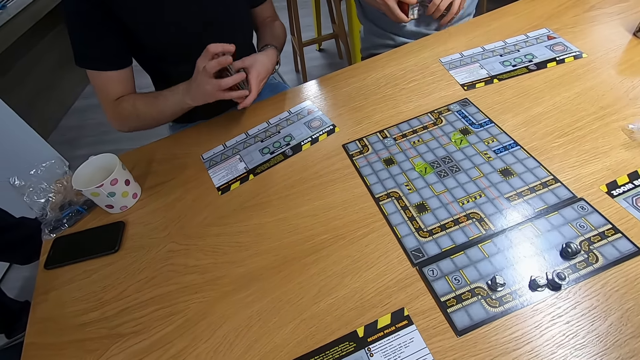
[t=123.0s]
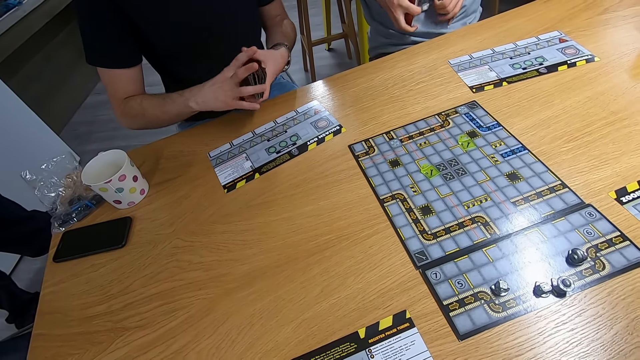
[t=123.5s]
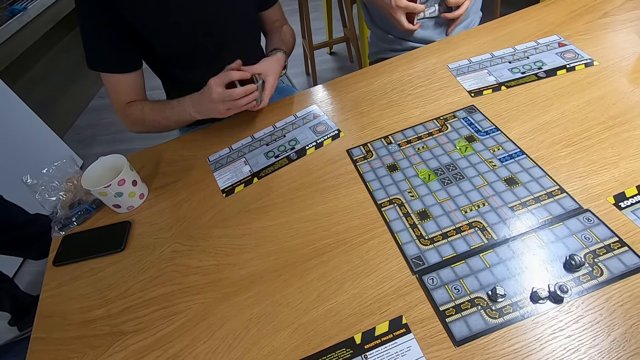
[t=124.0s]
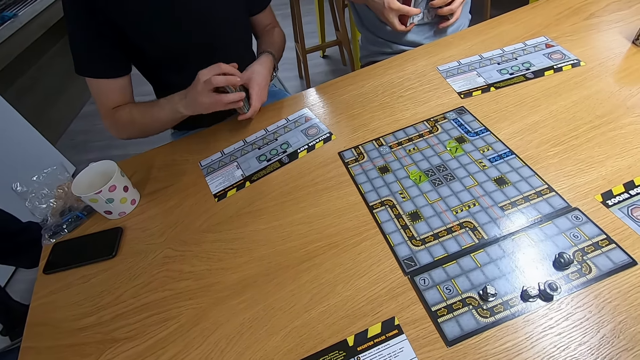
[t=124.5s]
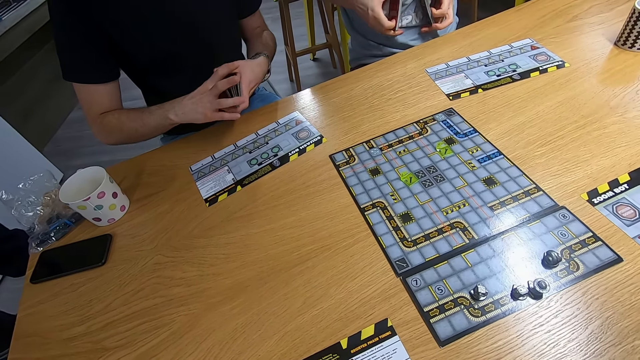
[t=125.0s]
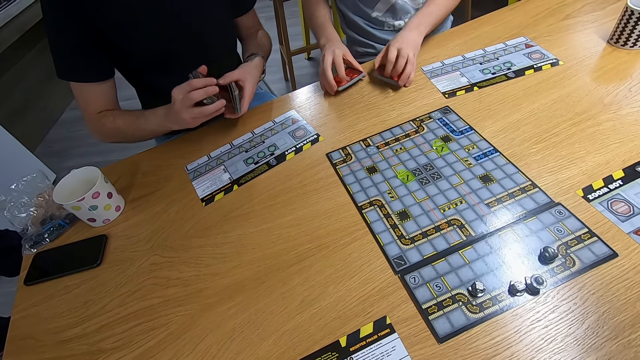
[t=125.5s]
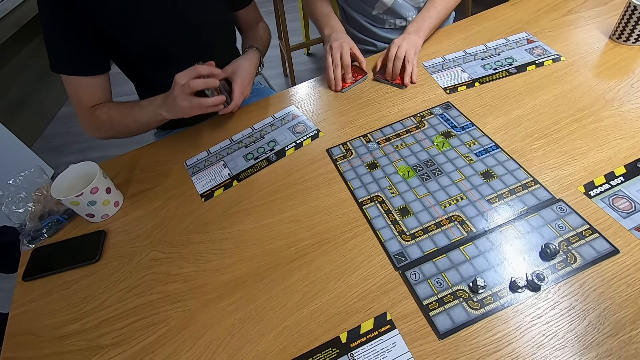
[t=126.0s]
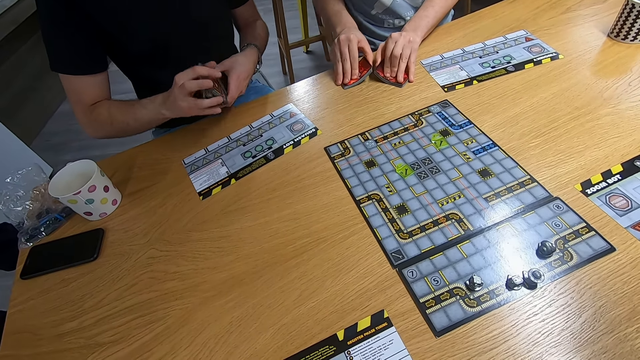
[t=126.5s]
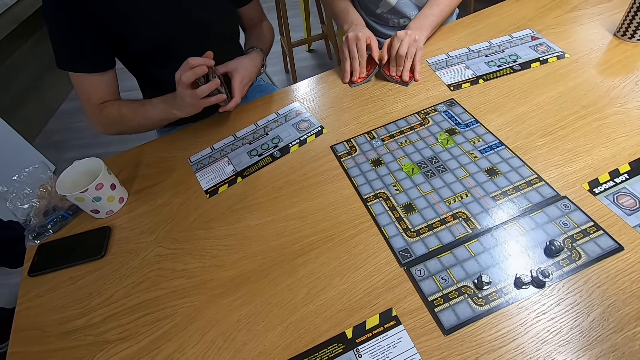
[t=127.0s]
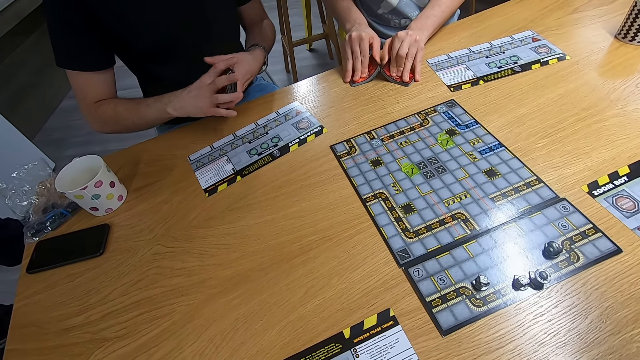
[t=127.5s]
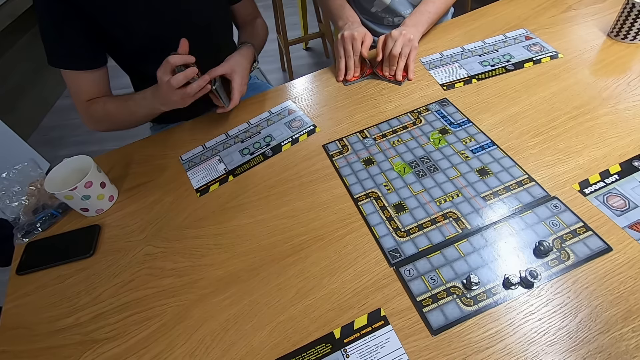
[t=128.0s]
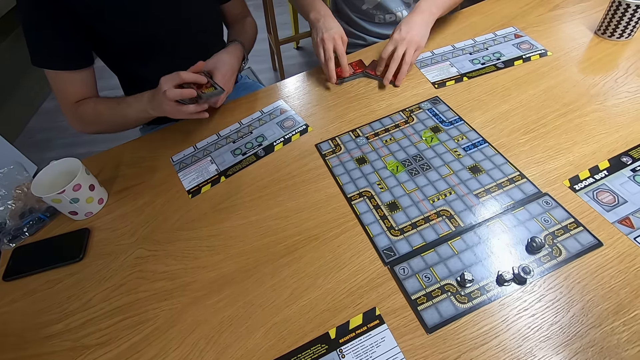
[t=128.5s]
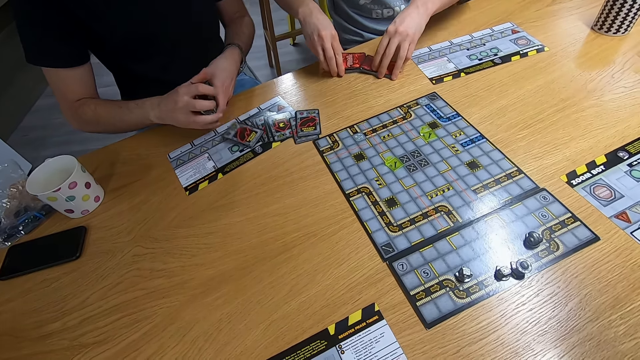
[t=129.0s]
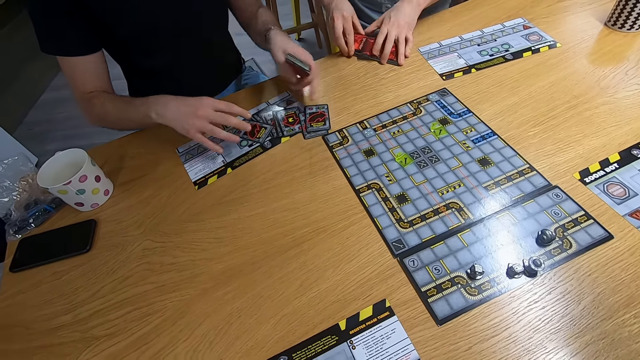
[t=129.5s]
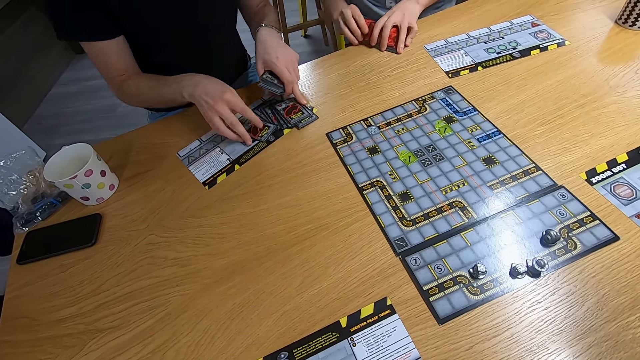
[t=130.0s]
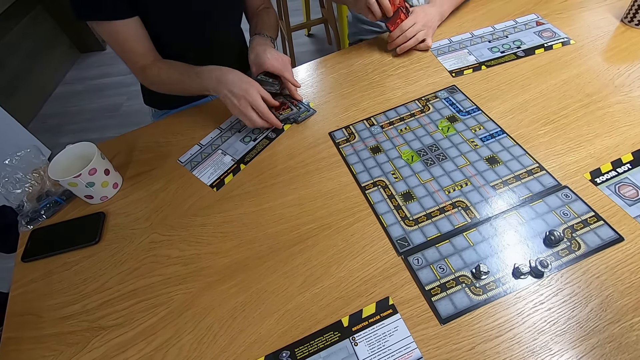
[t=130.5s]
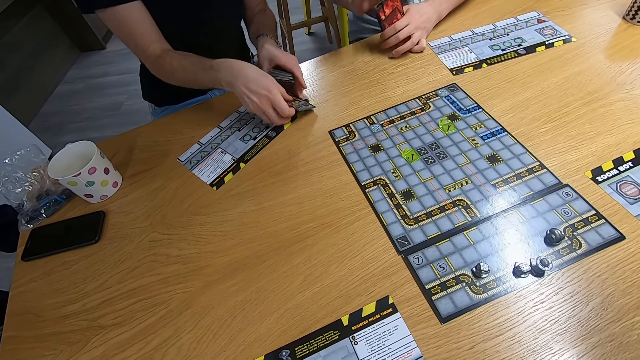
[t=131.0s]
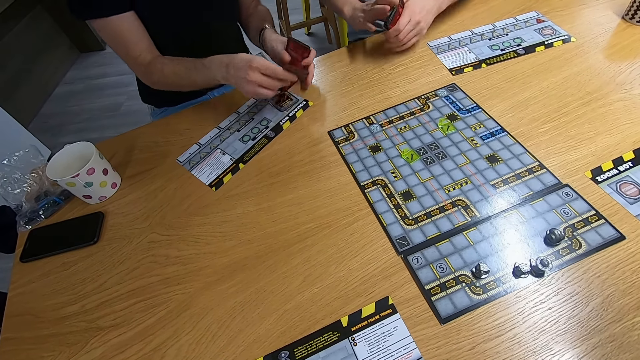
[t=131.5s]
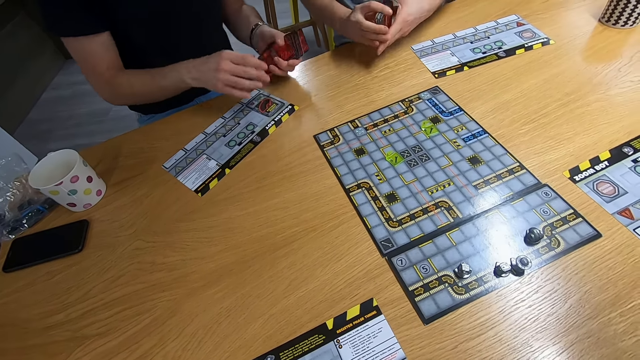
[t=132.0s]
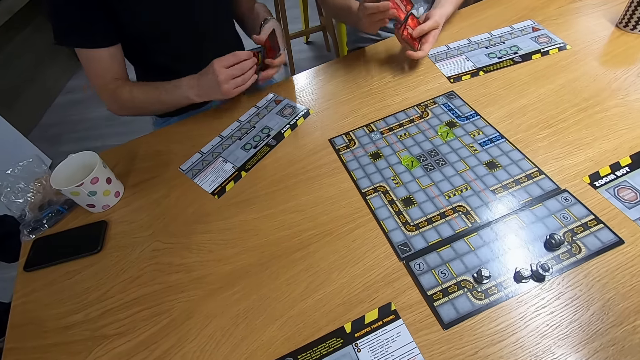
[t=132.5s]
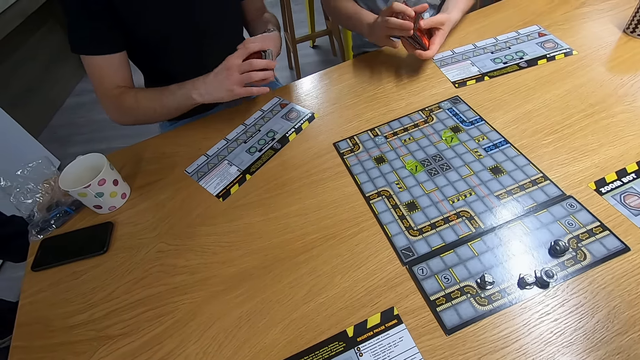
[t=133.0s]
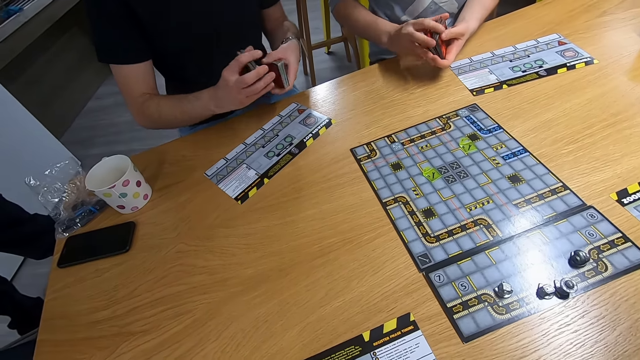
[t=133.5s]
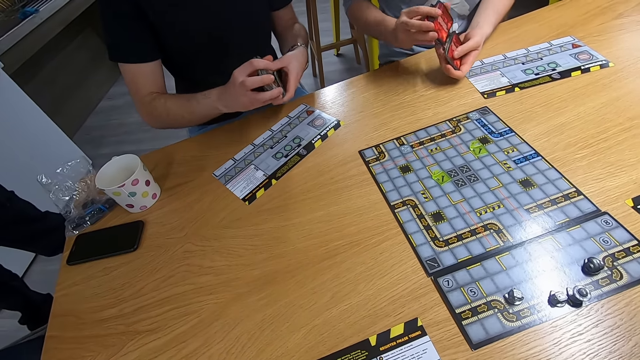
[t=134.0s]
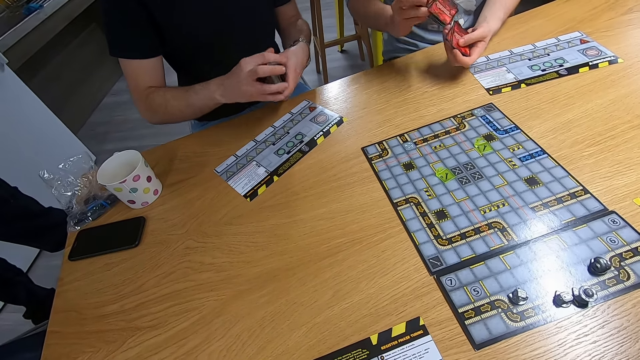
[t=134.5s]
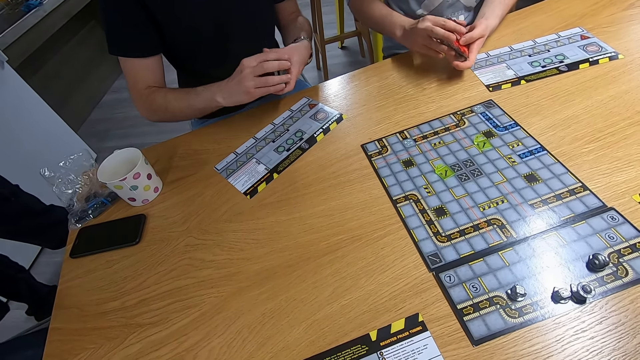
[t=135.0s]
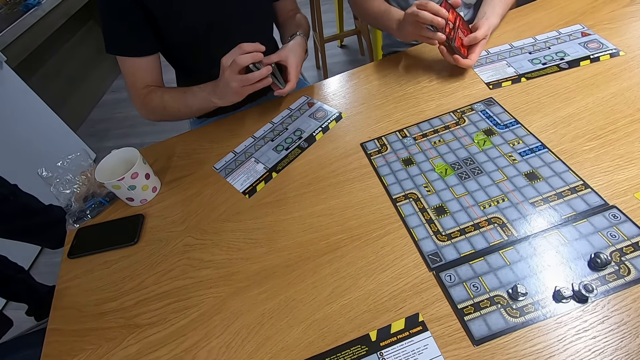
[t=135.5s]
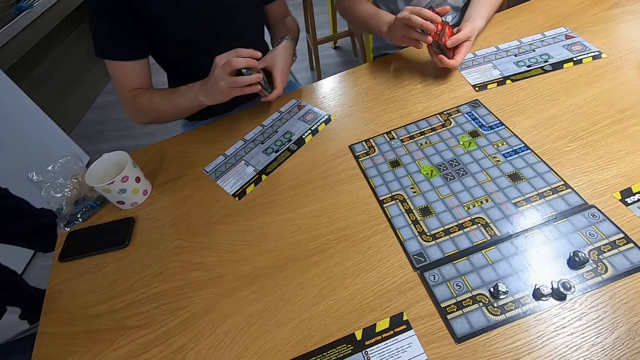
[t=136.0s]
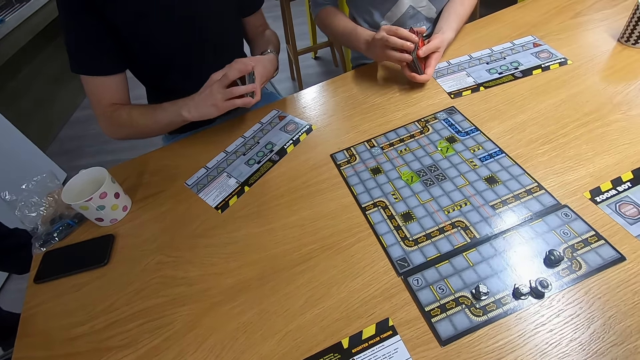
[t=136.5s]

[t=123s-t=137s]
A man swings both hands and drops the cards on the desk. Another man shuffles the cards on the hands and picks the cards with the right hand. The first man picks the cards with both hands and shuffles the cards on the hands. The other man shuffles the cards on the hands.

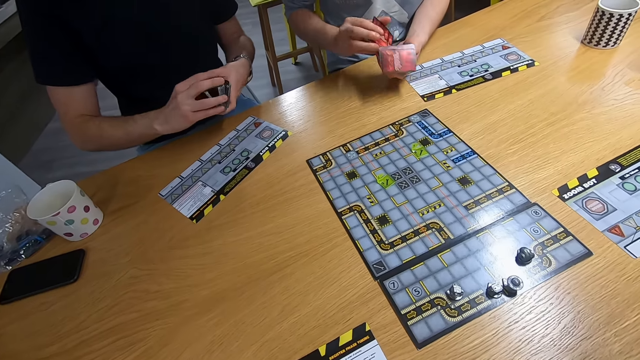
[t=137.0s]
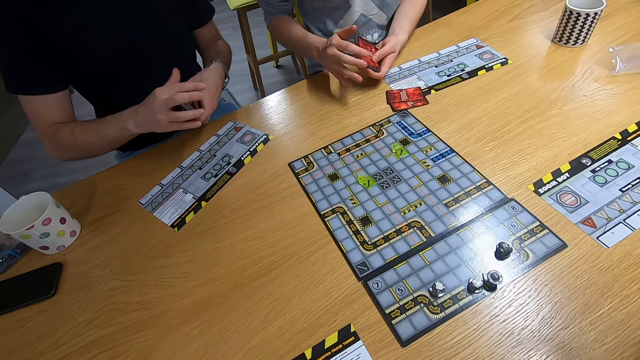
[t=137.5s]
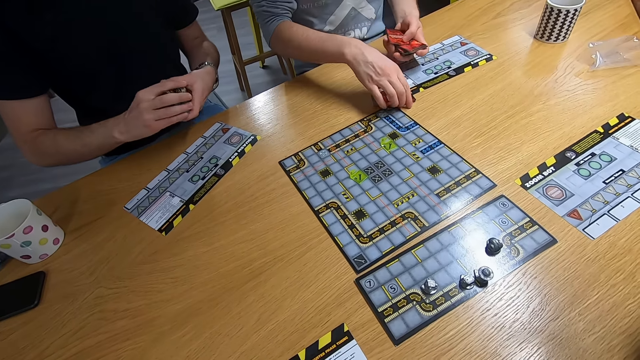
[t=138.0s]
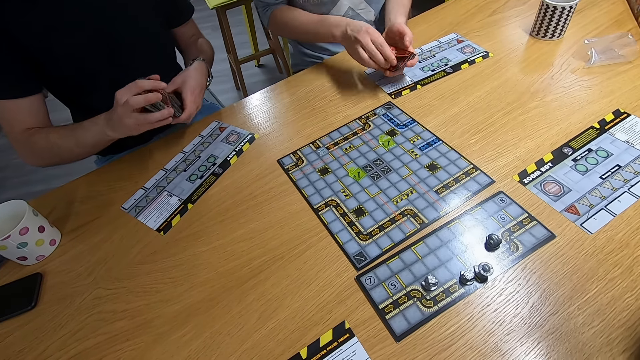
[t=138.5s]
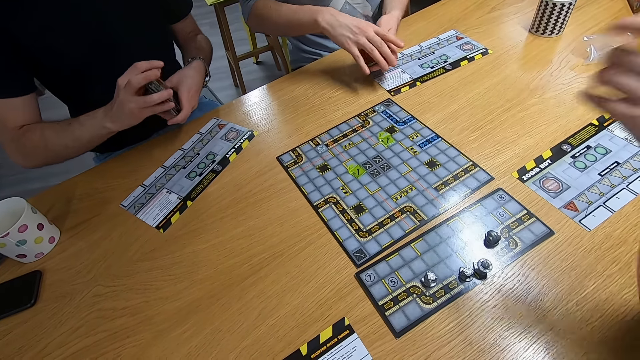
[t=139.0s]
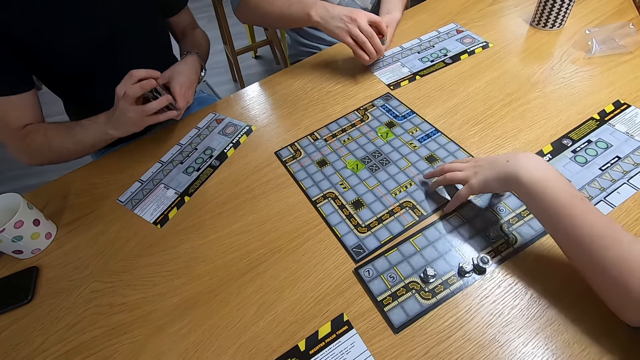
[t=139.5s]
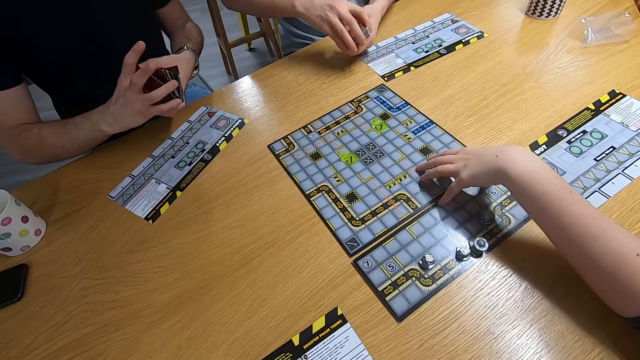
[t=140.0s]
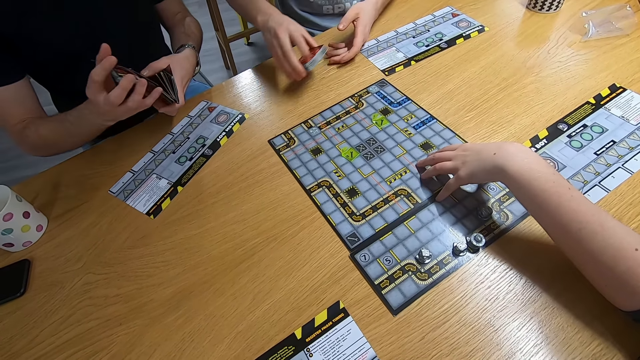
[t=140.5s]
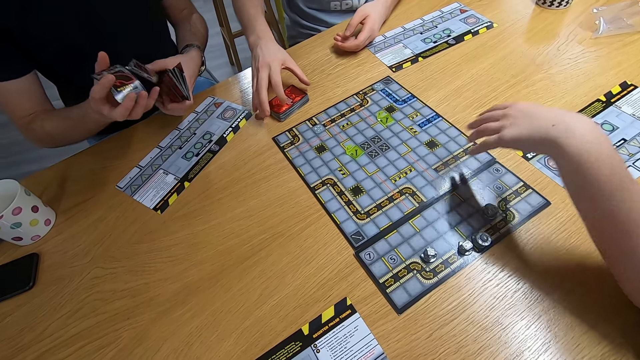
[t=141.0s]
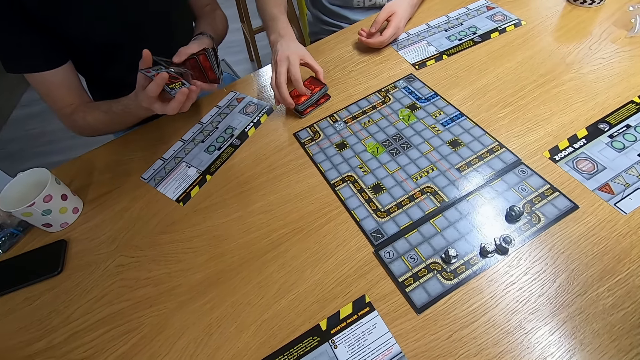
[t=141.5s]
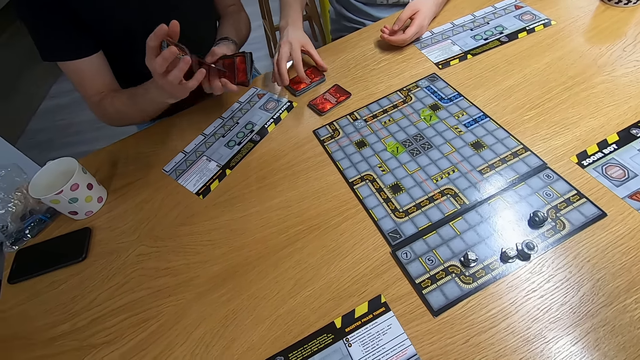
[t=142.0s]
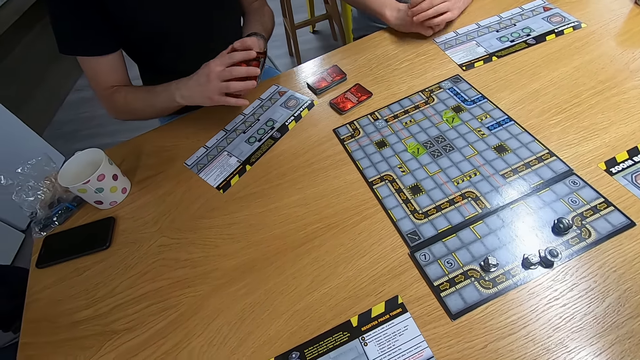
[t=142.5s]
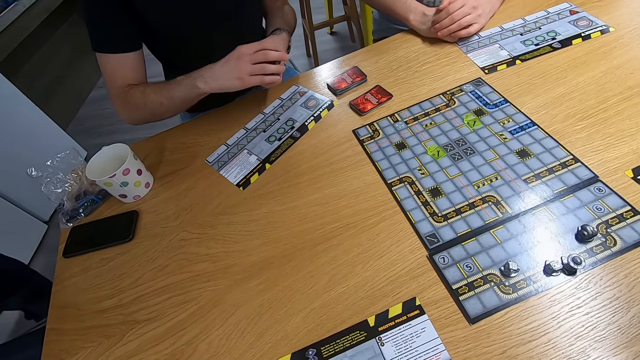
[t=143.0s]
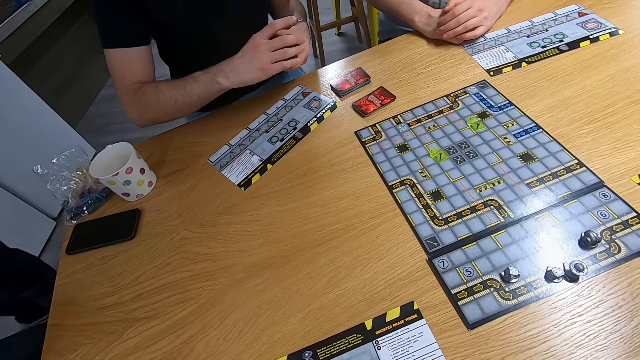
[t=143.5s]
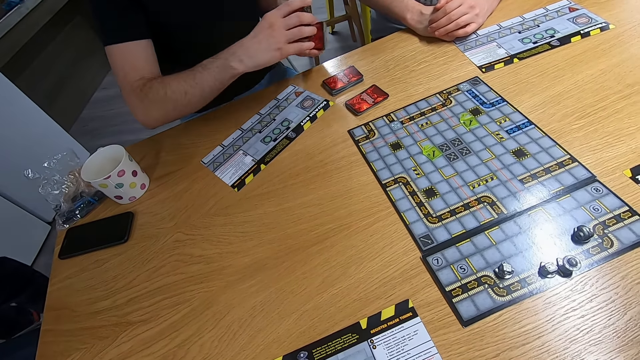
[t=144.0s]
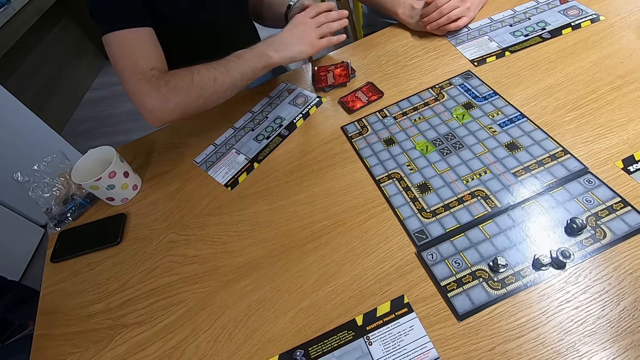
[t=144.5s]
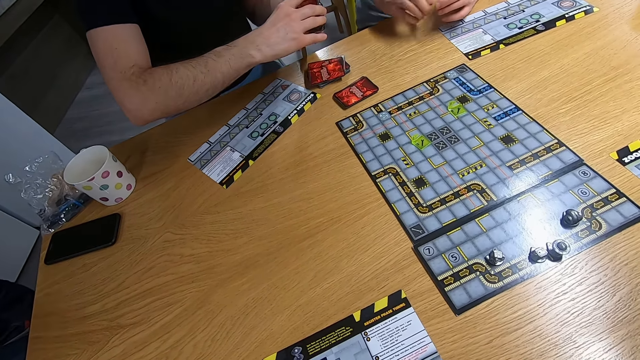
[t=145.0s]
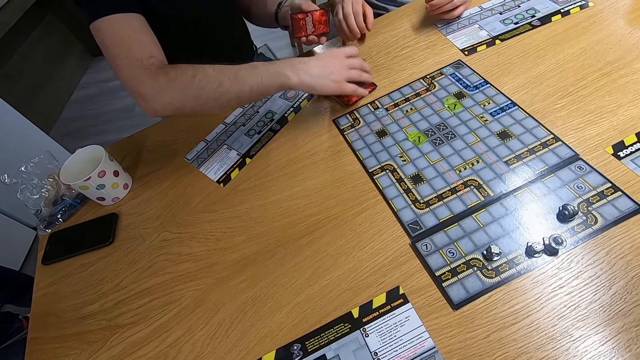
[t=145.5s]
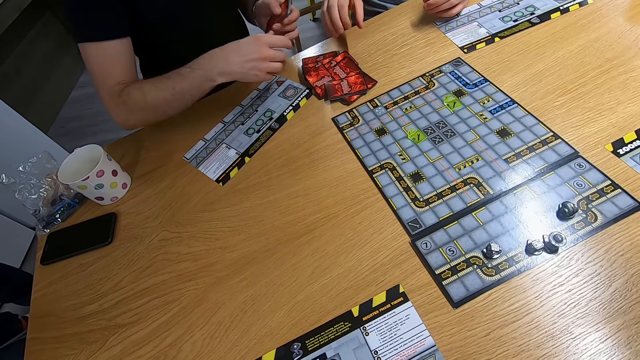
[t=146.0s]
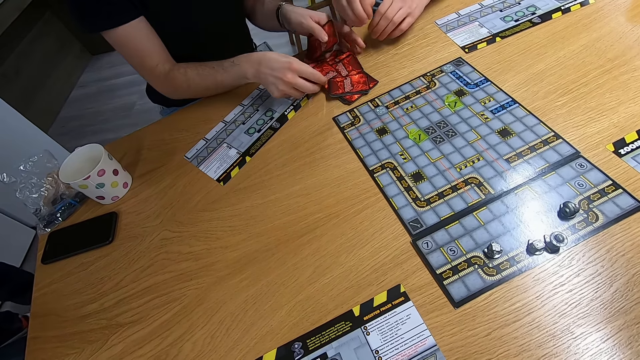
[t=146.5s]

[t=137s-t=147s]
A man picks the cards with the right hand. A lady swings the left hand. The lady swings the left hand again. The lady moves the game board on the desk. The man picks the cards with the right hand and drops the cards on the desk. Another man drops the cards on the desk.
